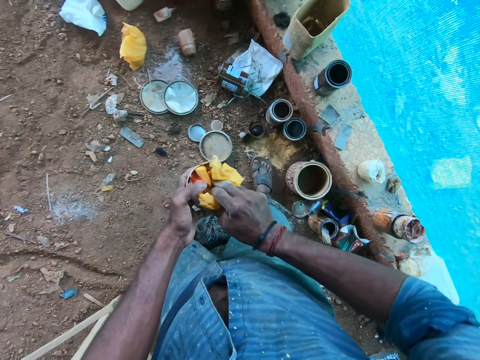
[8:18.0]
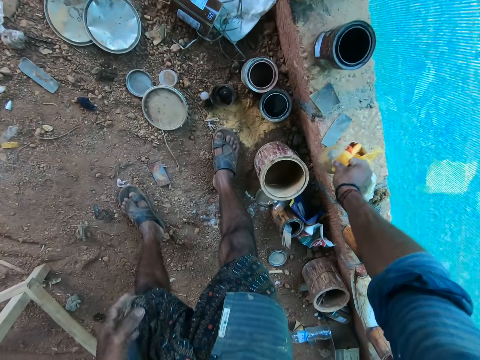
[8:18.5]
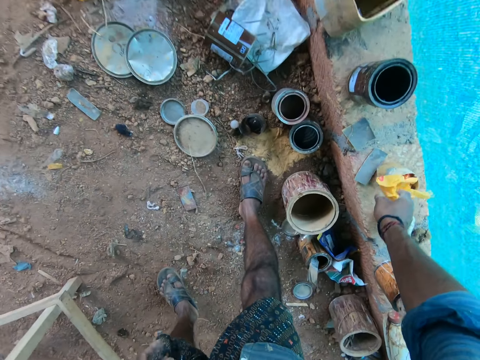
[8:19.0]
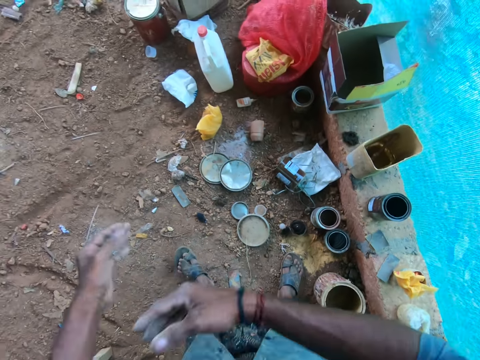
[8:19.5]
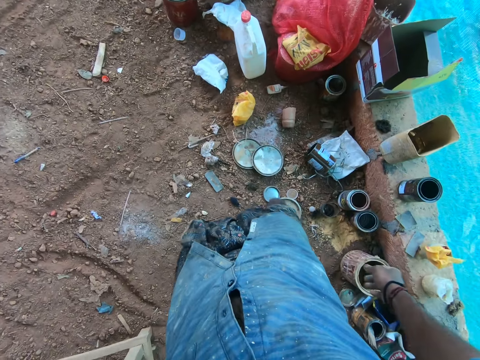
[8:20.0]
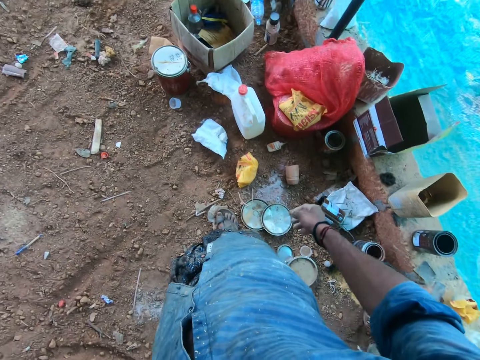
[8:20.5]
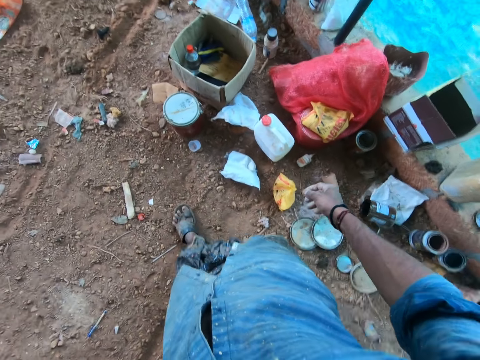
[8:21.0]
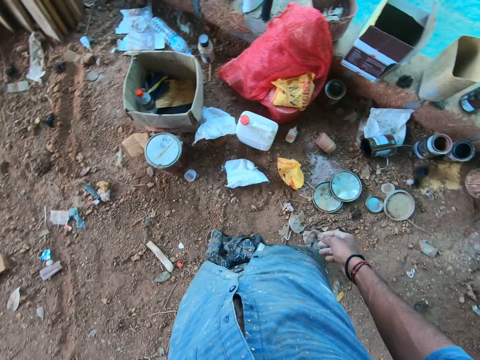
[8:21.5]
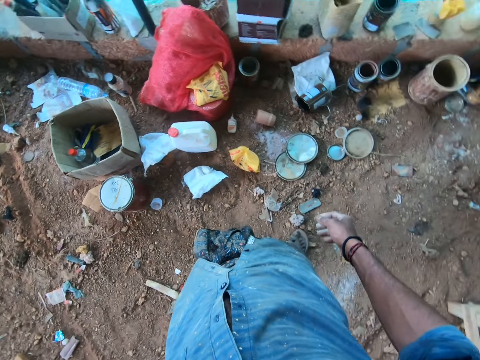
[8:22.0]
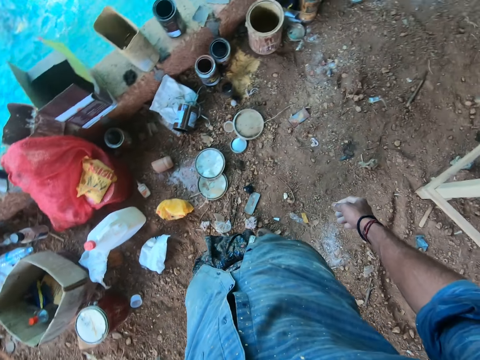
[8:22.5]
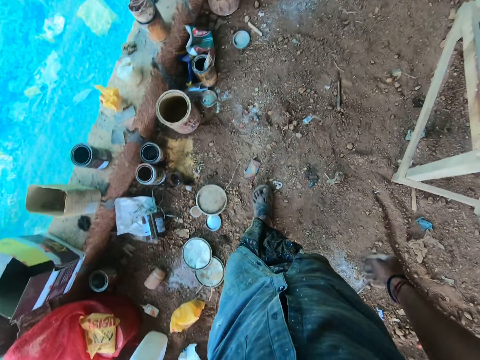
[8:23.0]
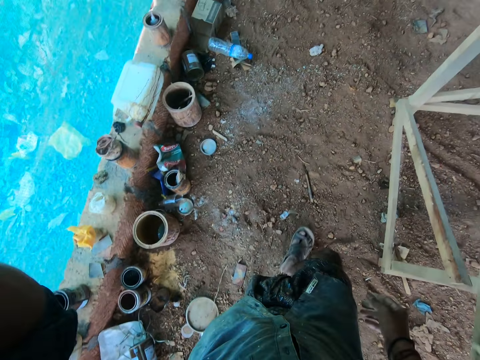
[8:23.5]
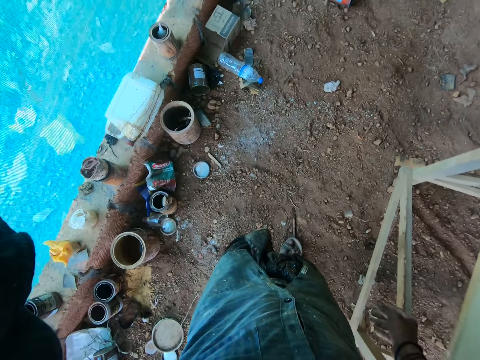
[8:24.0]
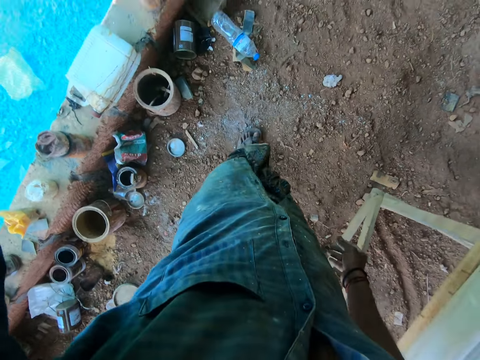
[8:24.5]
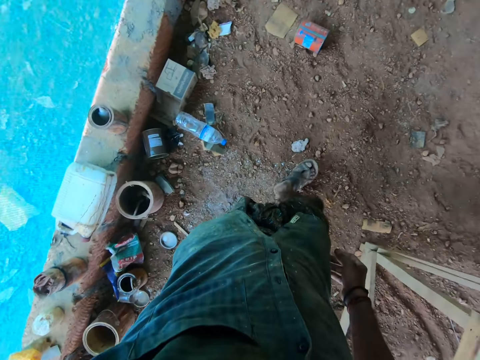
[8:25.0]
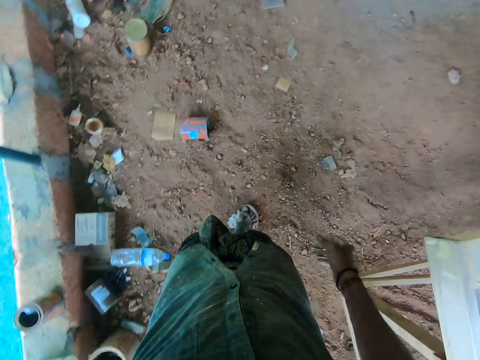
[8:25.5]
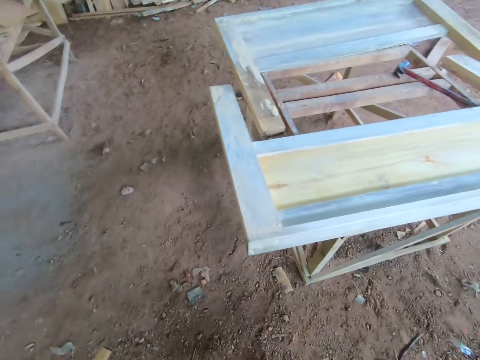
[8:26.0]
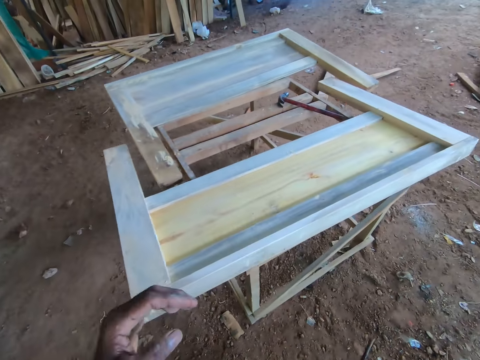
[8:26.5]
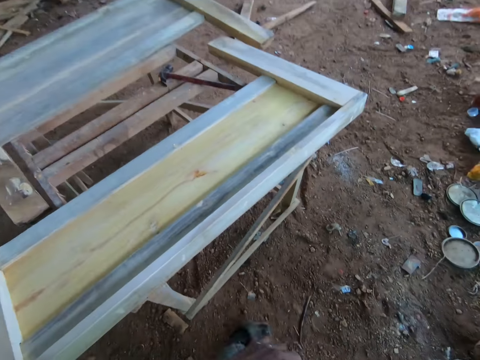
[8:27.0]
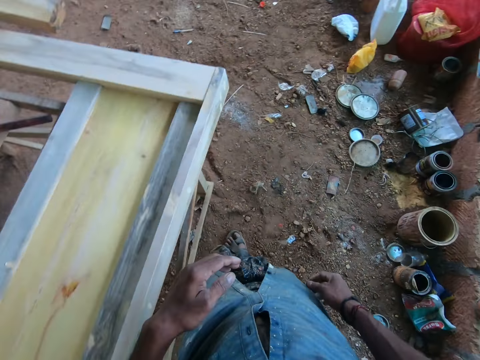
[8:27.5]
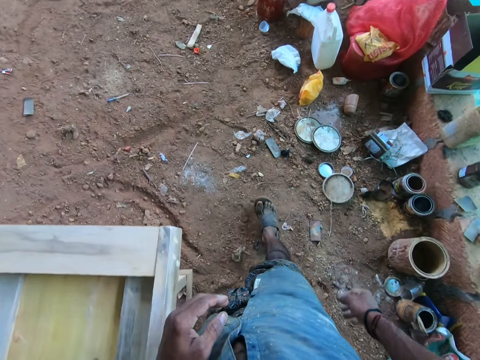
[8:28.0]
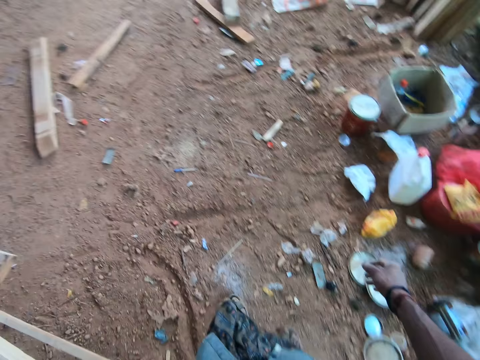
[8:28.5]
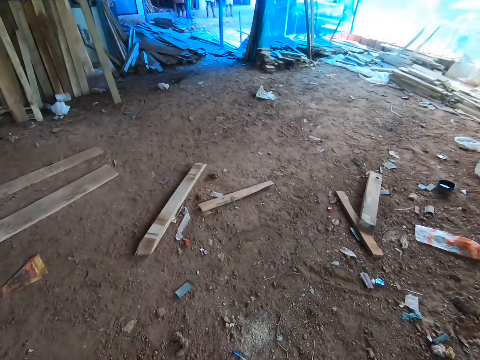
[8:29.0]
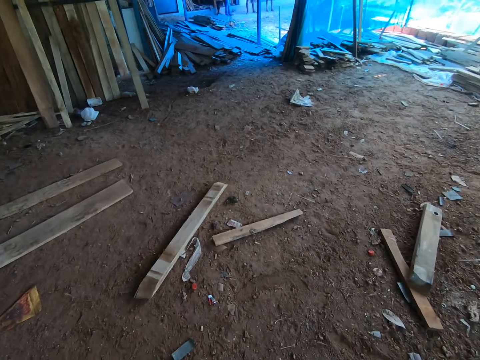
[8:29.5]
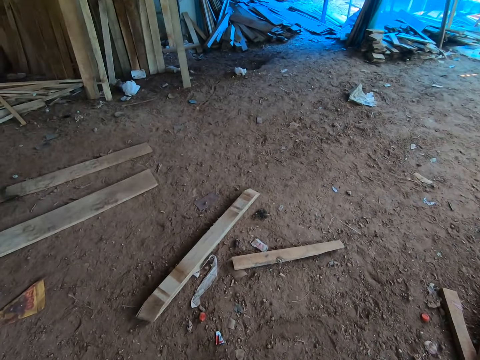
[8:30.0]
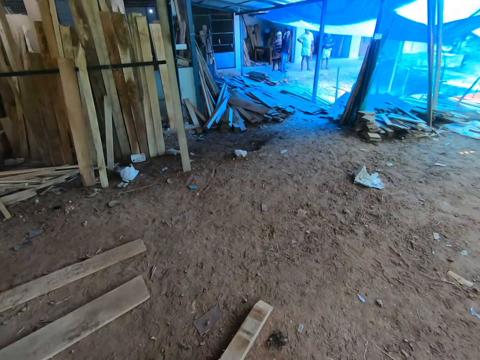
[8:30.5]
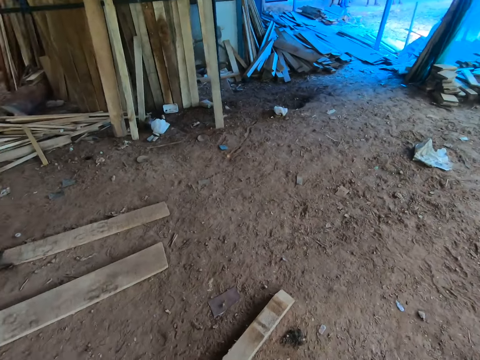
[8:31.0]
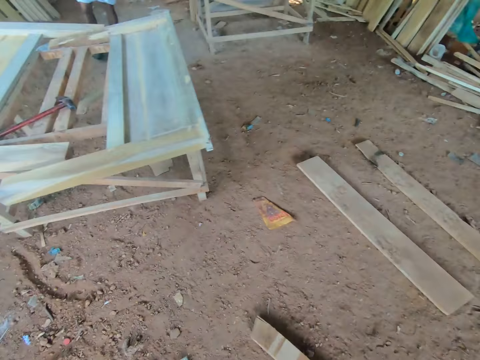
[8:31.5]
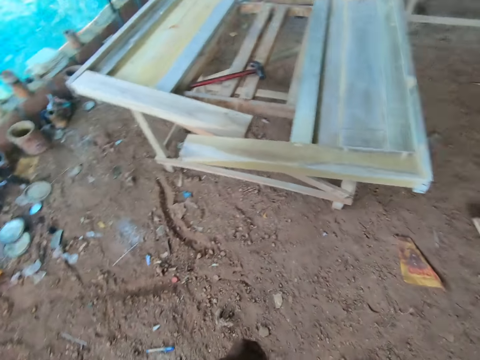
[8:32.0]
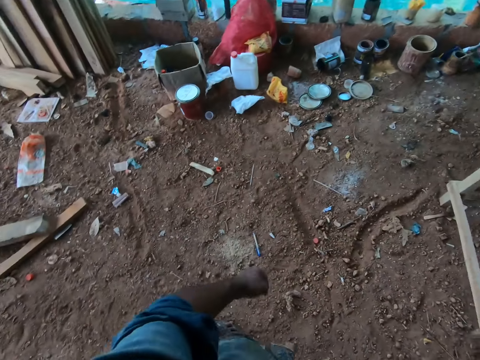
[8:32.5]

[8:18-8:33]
The camera wearer drops the wood filler container in his right hand on the brick. He rubs his hands together. He walks around the compound.

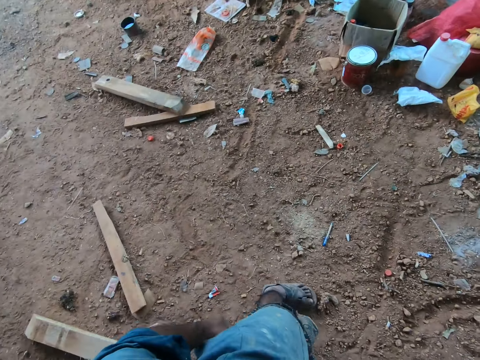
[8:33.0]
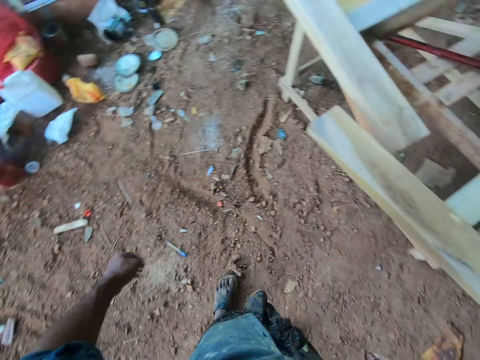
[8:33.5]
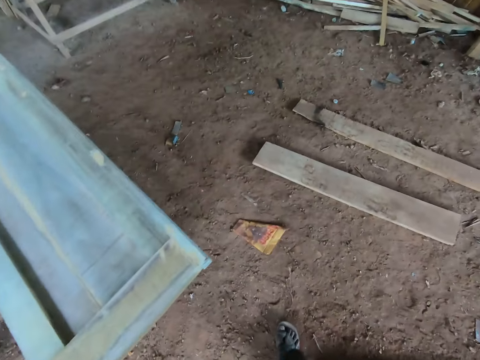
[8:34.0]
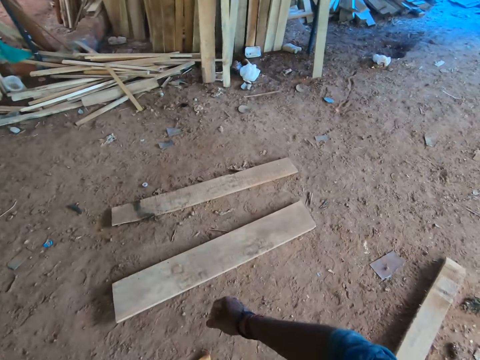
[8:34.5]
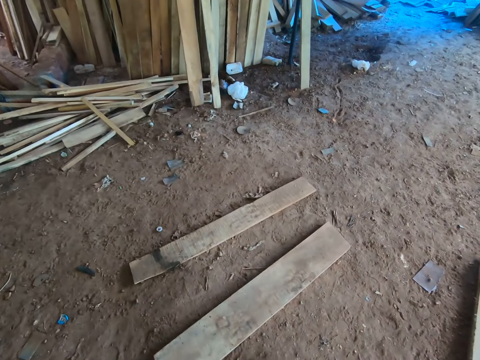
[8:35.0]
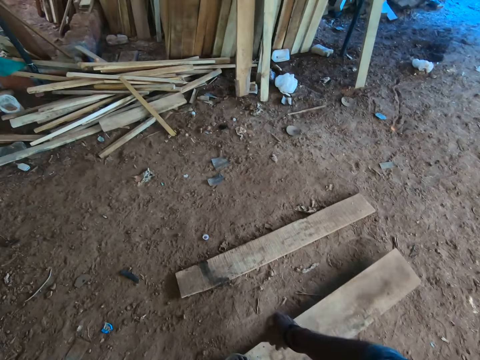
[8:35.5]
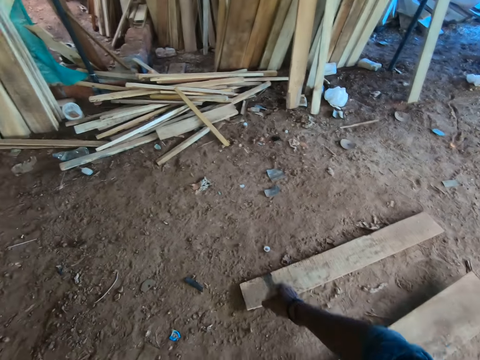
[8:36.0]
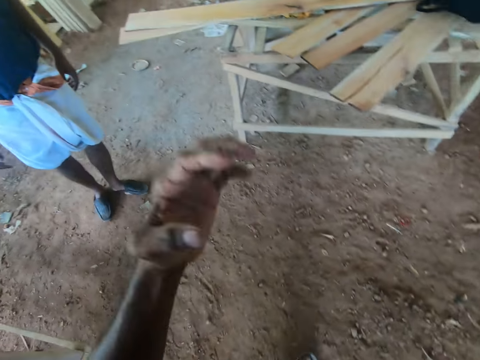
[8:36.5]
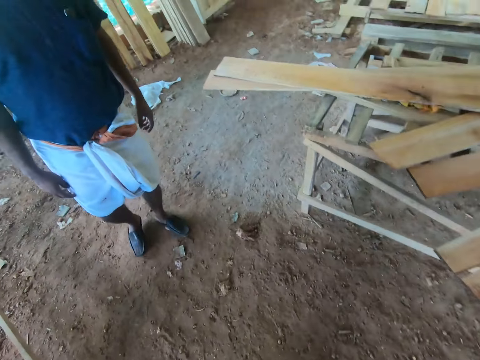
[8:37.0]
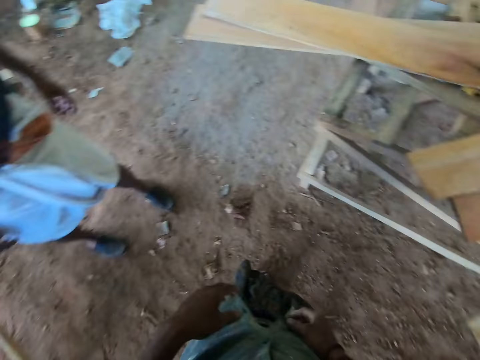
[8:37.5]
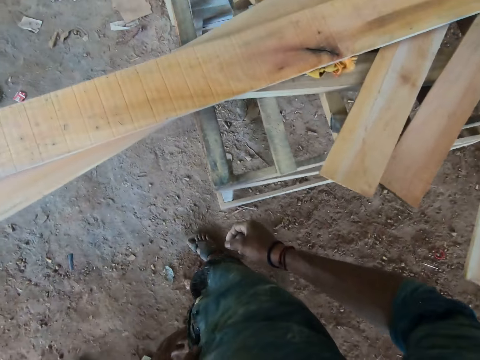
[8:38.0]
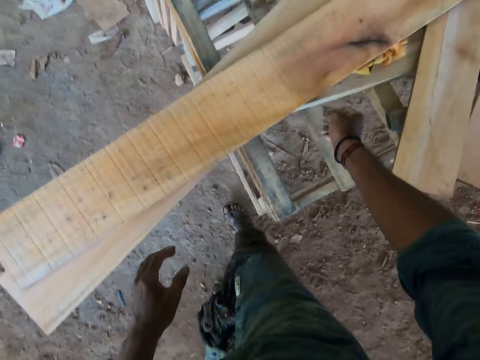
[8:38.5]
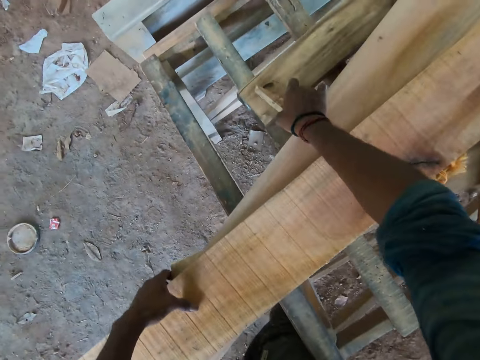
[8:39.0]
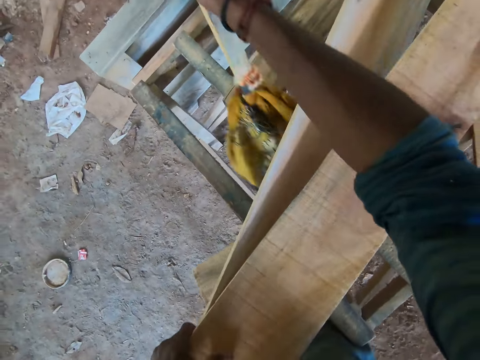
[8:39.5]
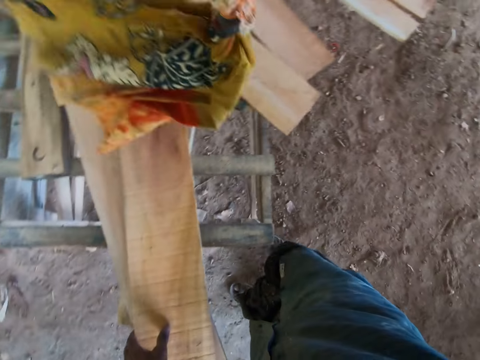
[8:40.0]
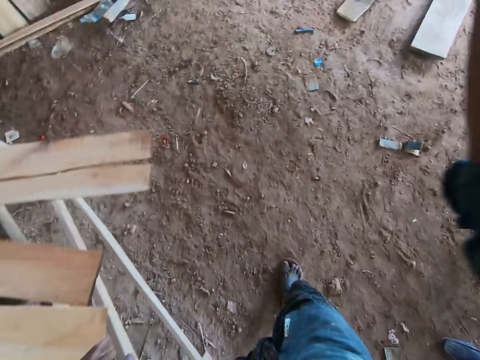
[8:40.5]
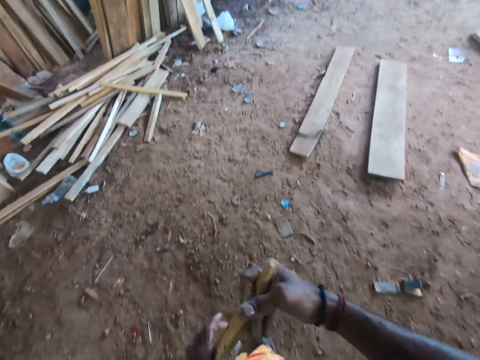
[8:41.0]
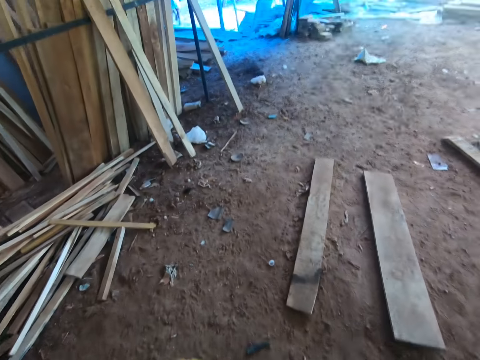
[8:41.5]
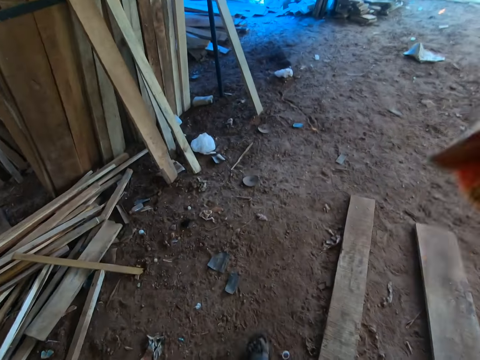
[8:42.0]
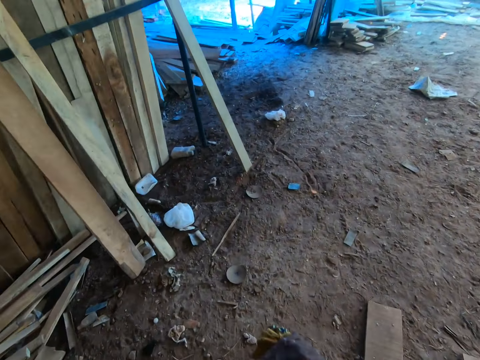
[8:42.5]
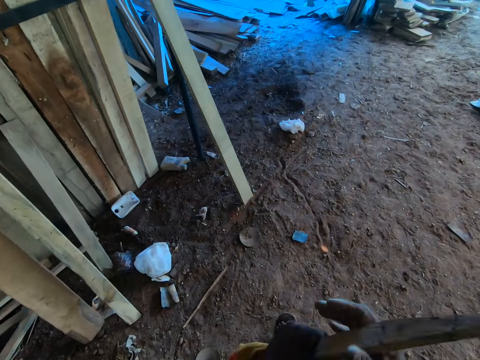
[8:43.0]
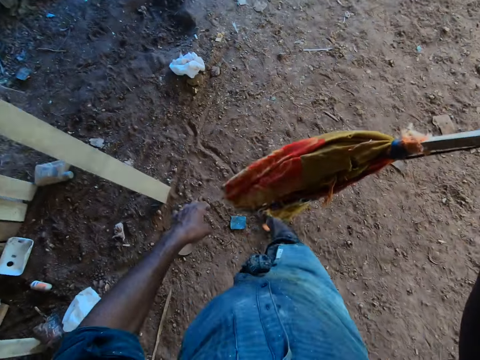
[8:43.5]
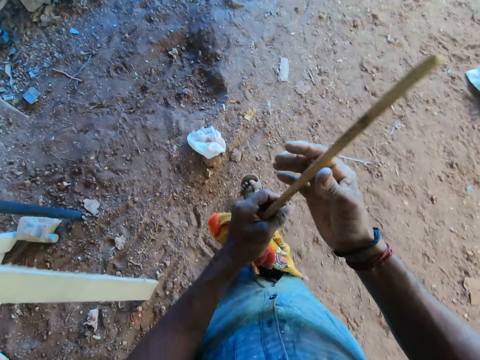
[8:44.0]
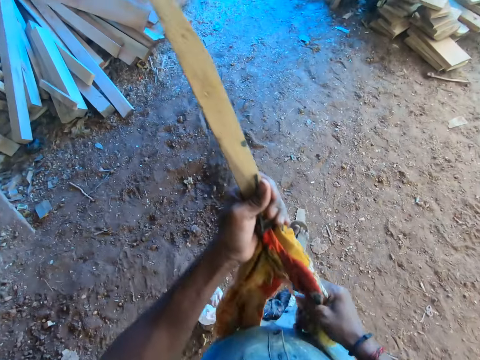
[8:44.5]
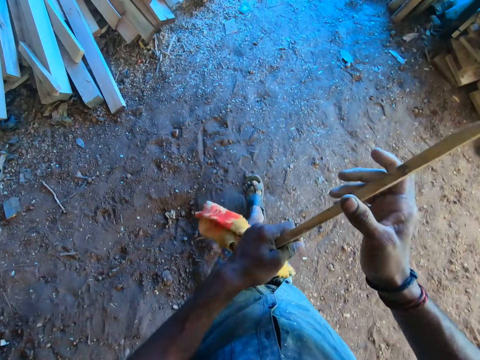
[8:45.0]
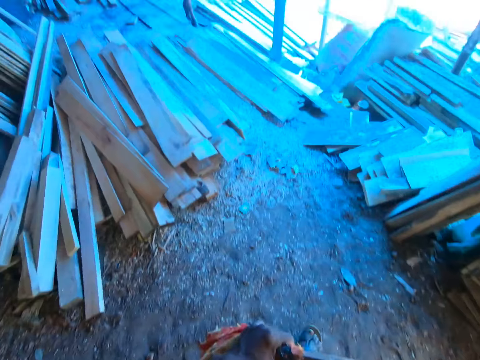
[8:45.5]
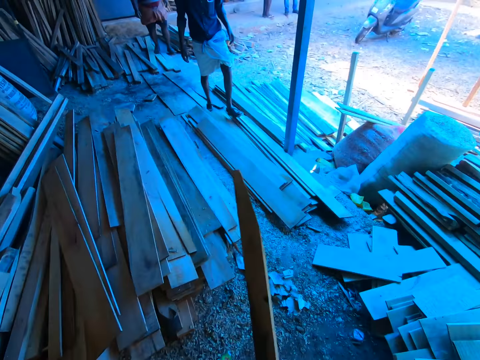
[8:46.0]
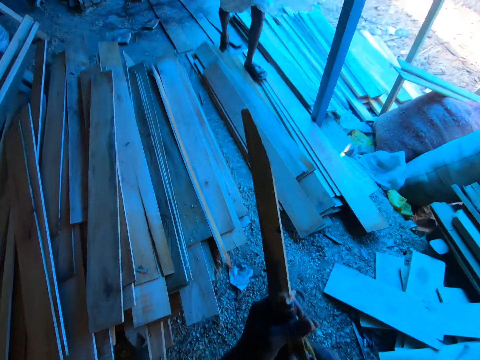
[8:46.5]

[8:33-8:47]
The camera wearer places his left hand on a wood. He removes a stick with cloth from the wood with his right hand. He walks towards a man. He adjusts the stick with cloth with his hands. He walks around the workshop.
